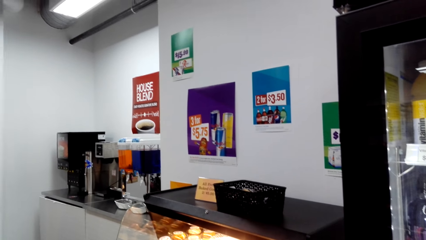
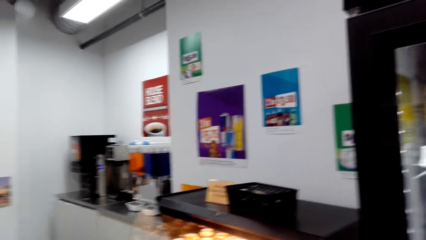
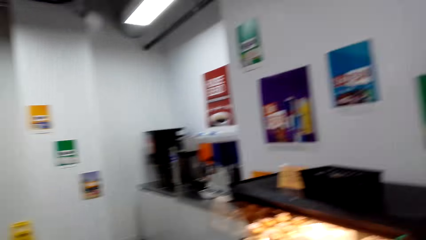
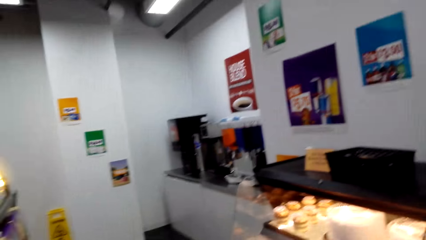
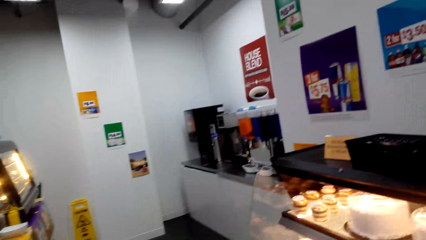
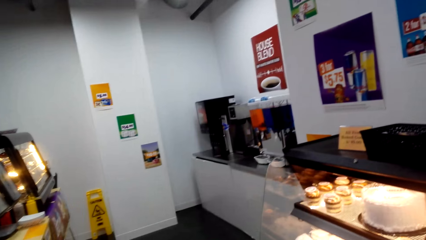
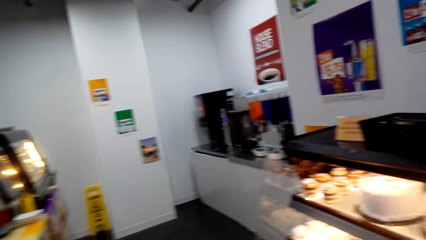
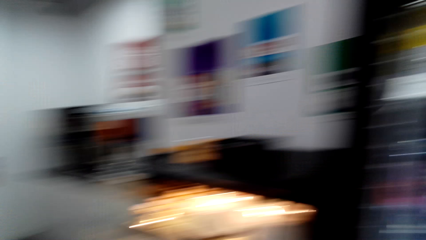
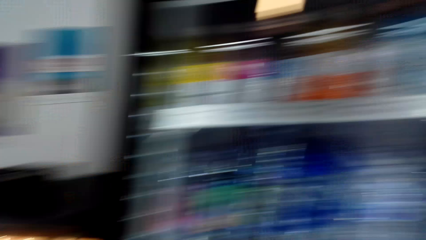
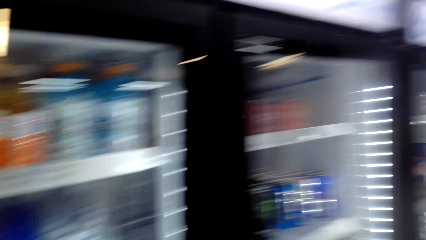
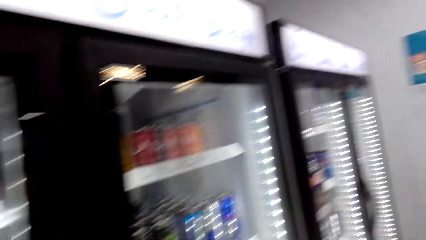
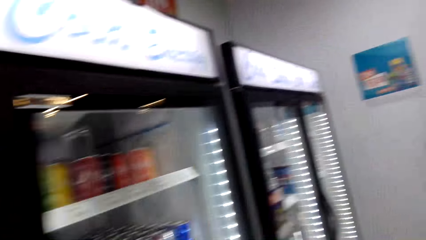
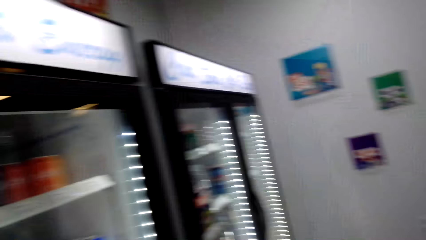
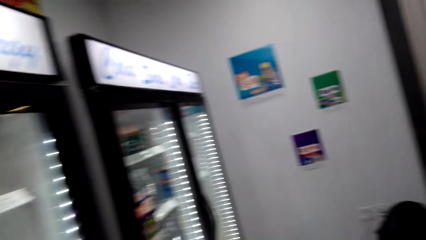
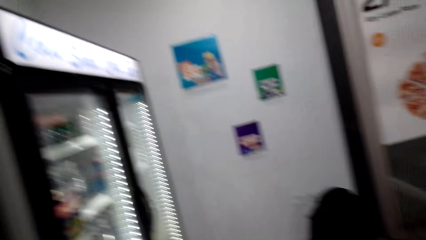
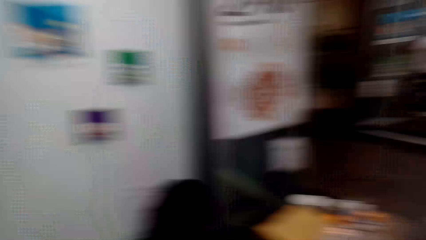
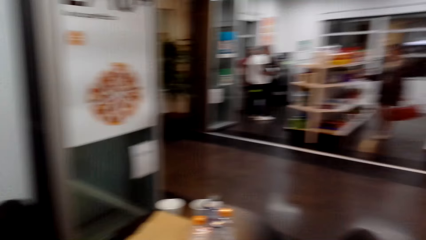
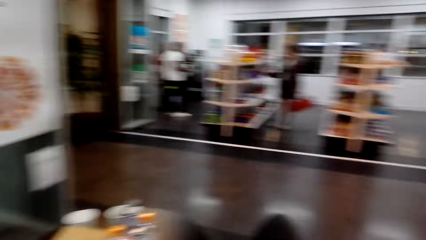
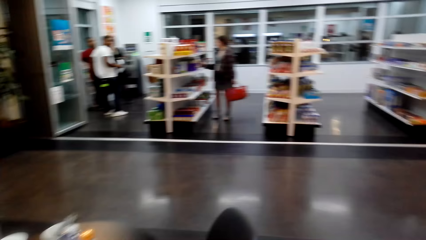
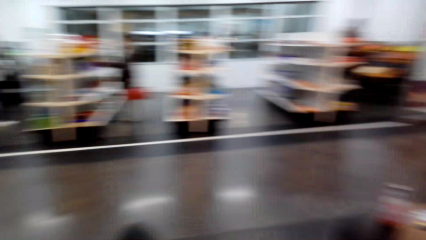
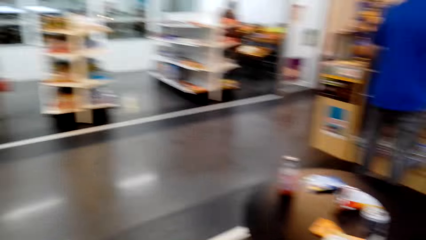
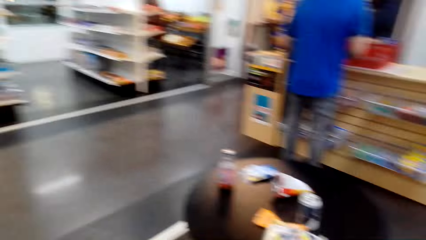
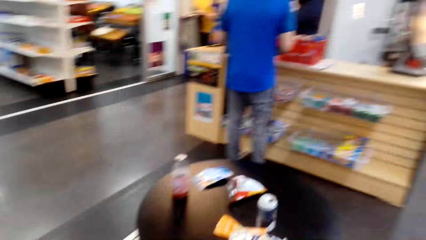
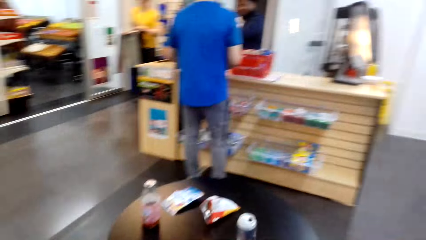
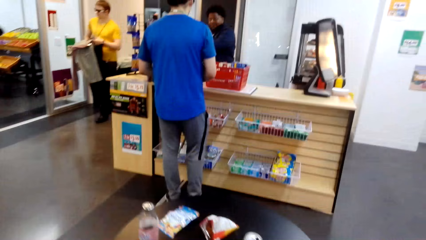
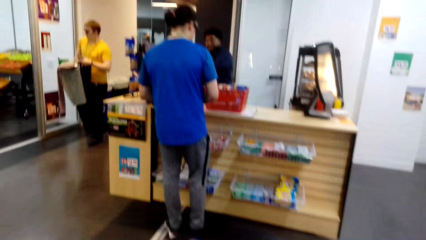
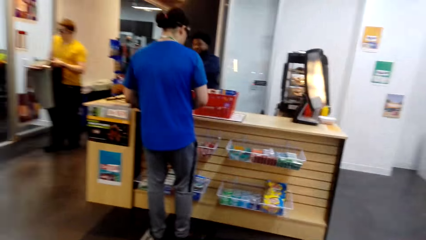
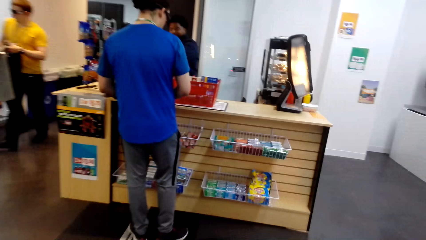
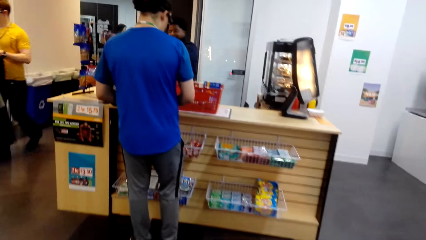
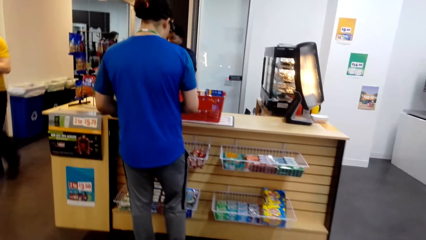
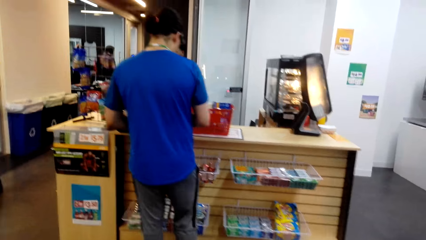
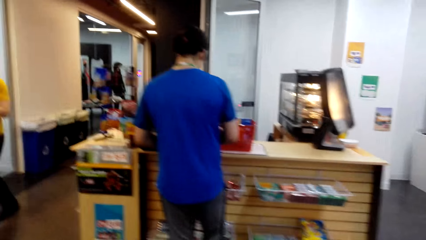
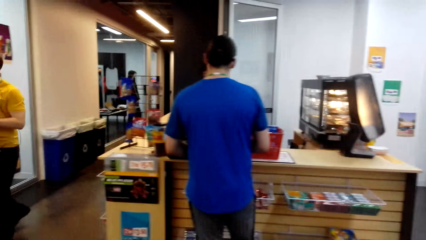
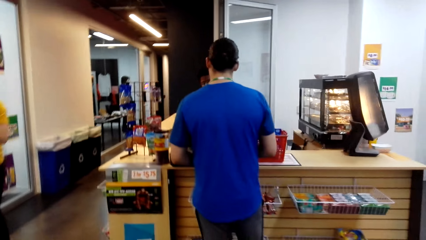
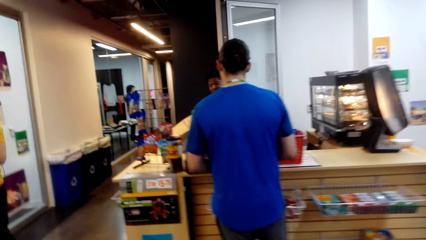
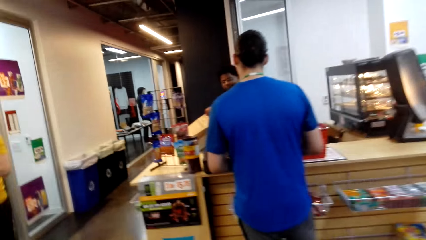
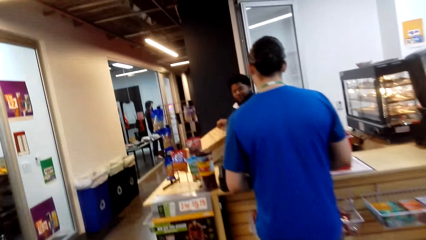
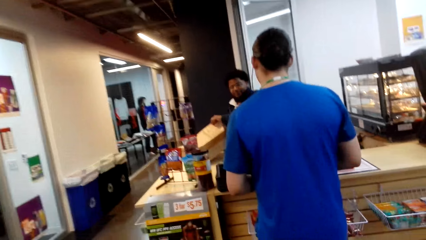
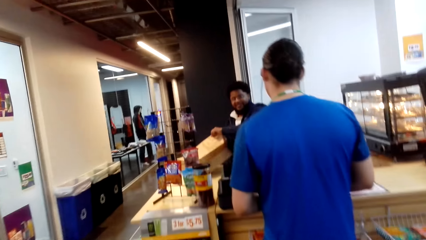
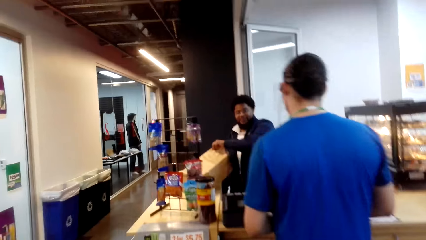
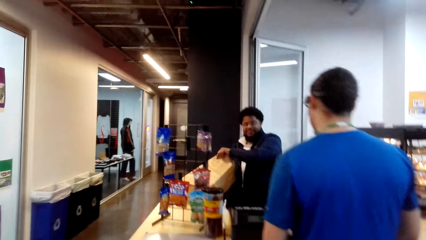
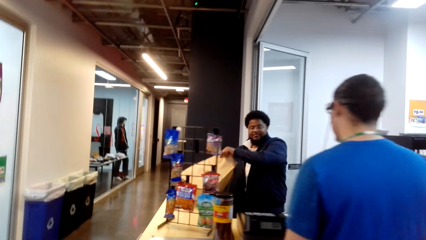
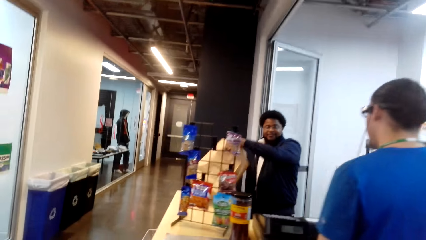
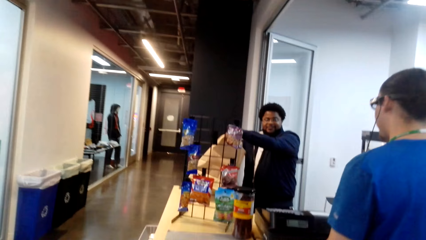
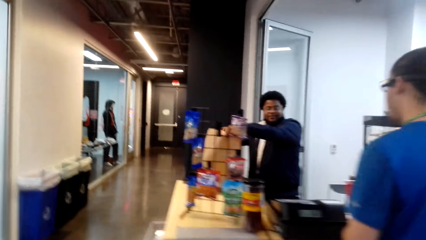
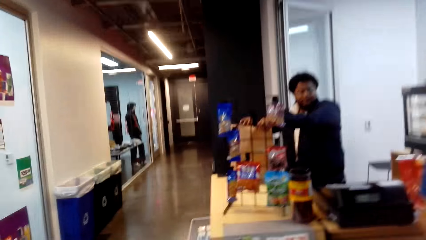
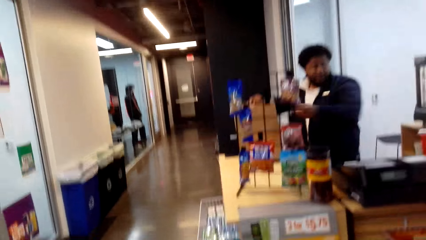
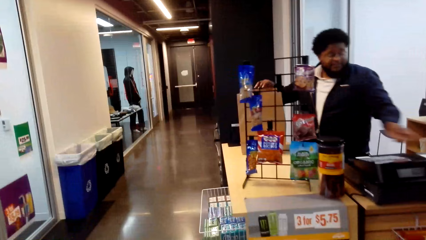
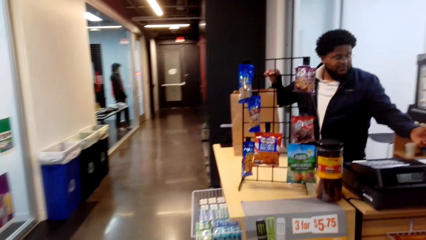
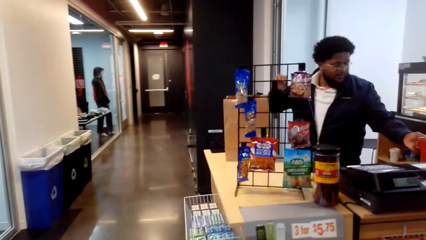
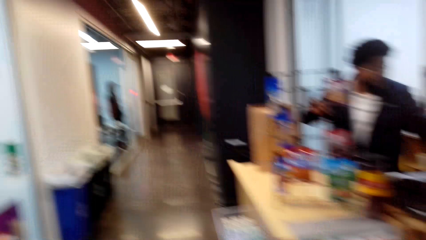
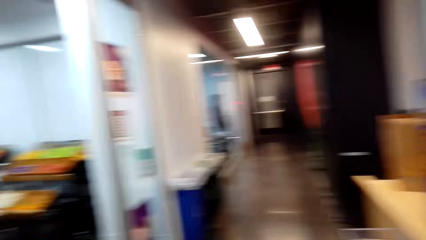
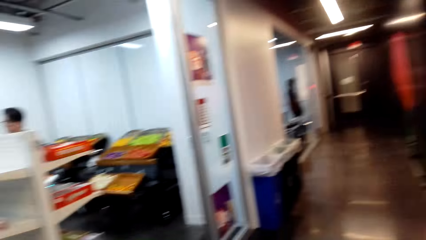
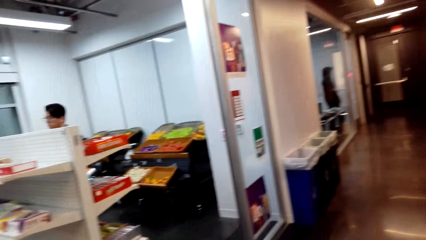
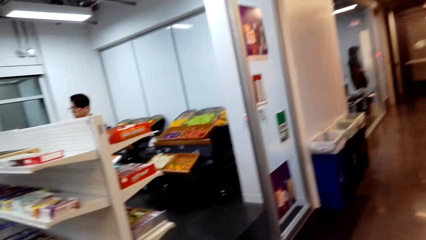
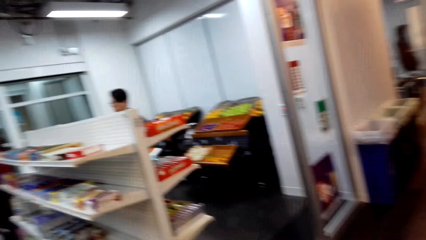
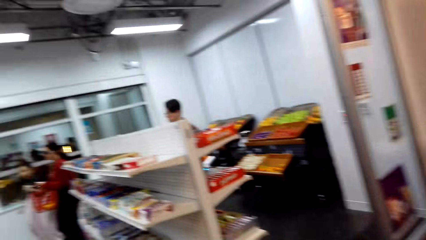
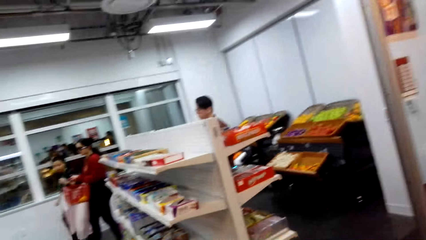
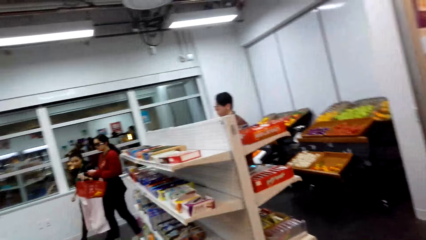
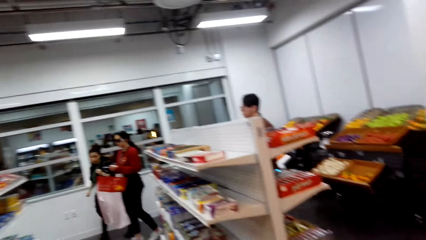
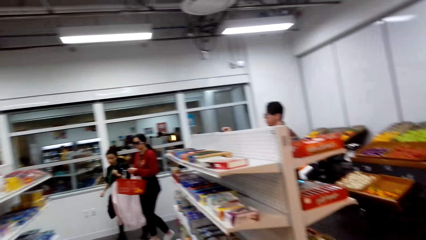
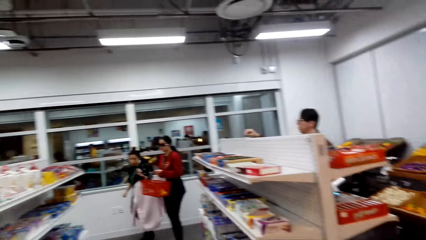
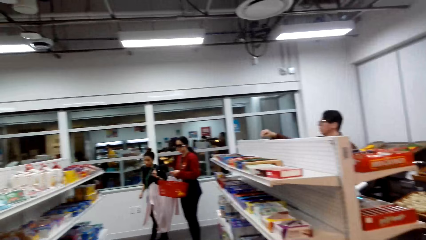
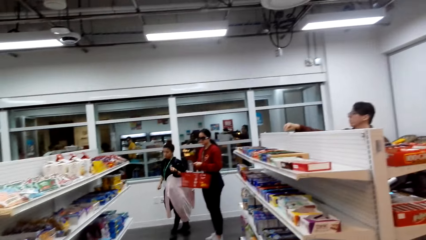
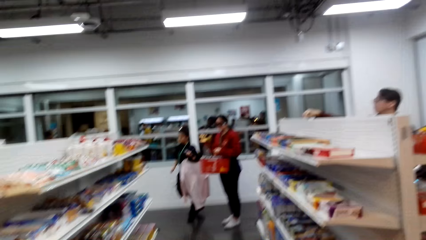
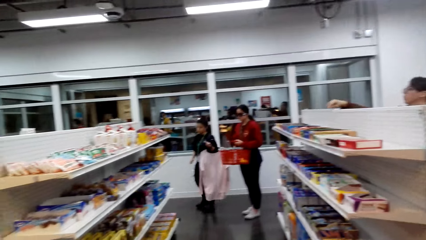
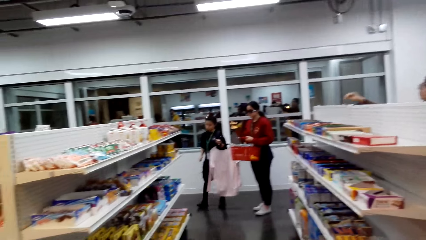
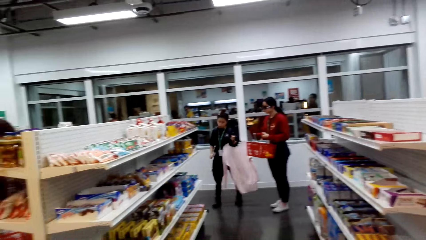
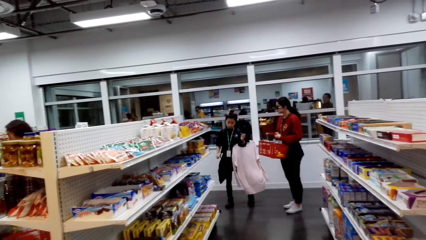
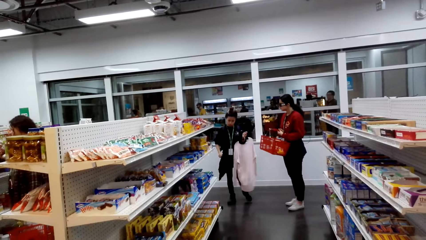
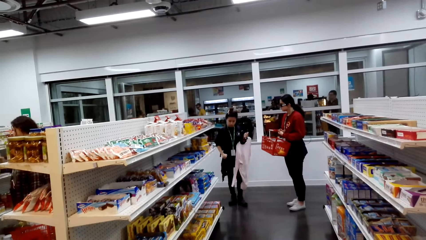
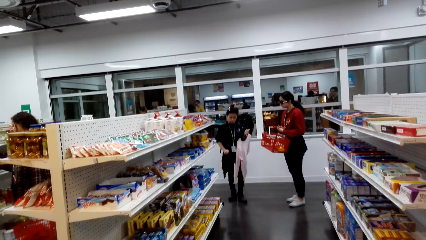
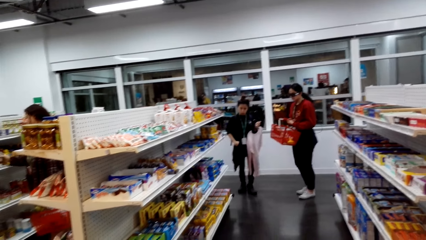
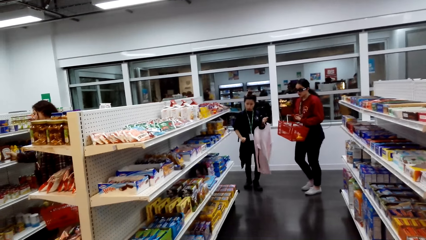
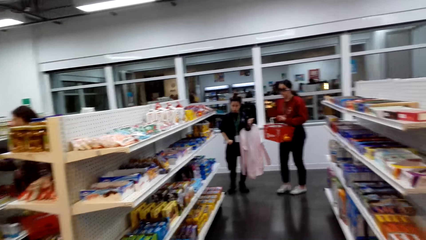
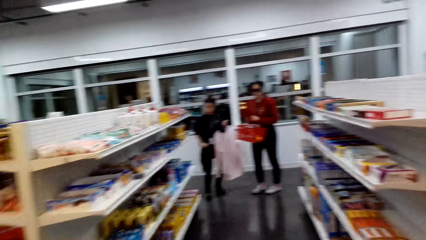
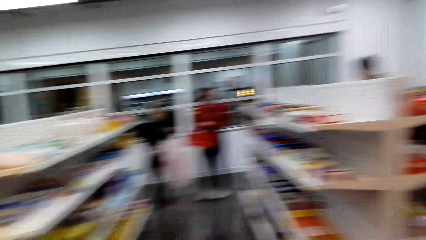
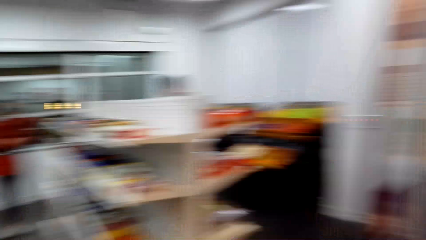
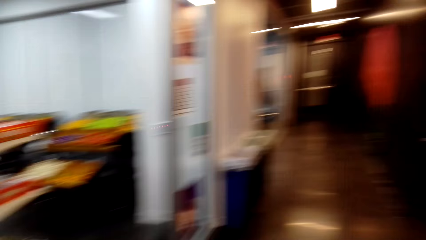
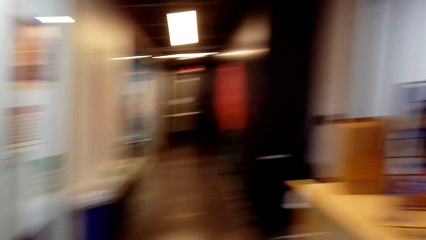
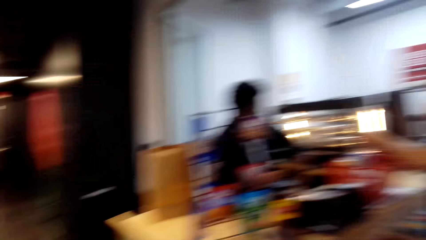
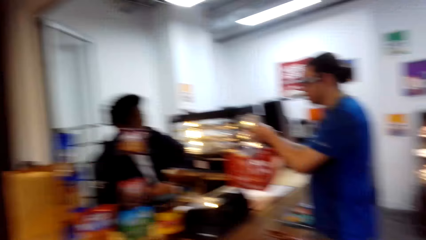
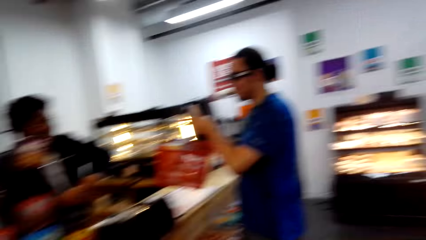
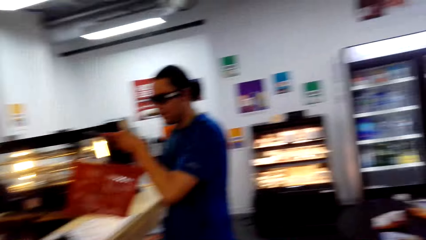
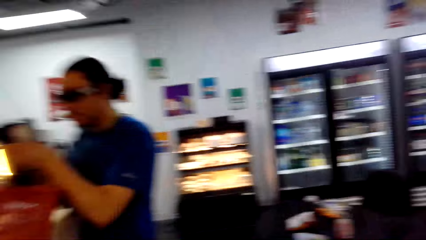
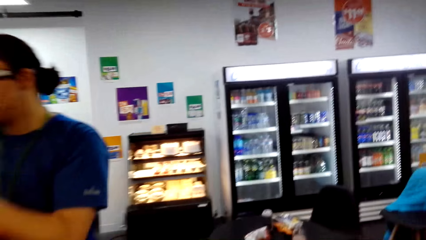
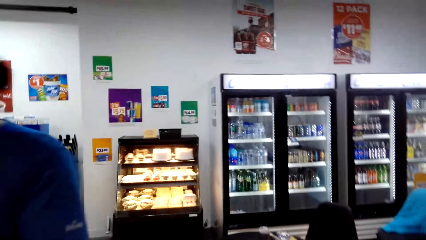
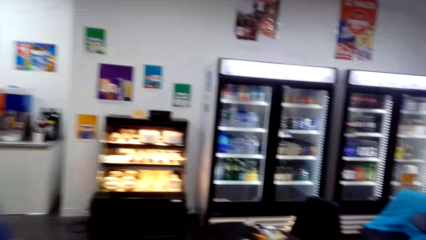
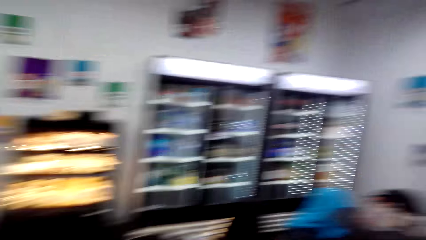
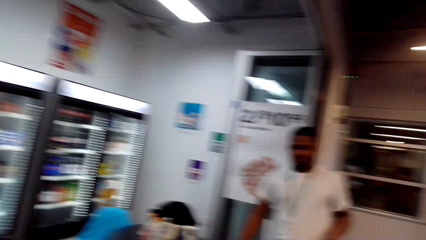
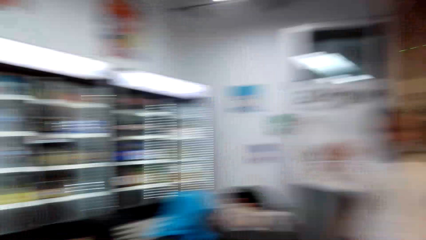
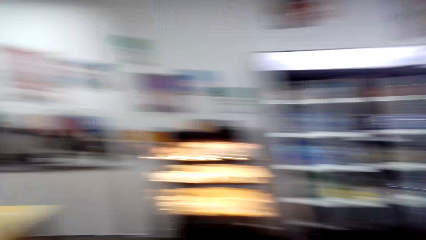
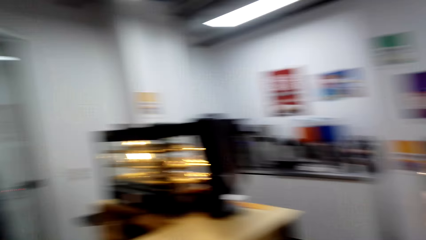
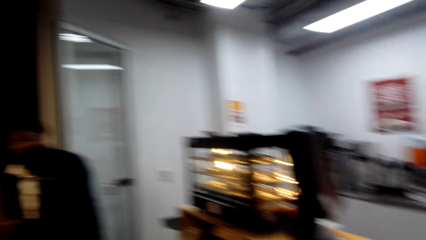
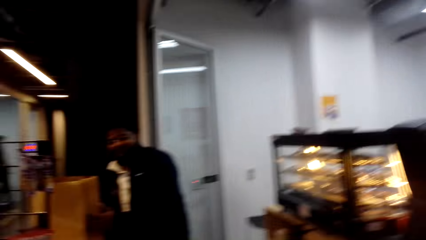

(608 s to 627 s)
The camera wearer walks in the supermarket. A man interacts with a cashier. The cashier opens a paper bag. The camera wearer looks around. They walk in the supermarket. The man picks up the shopping basket and walks in the supermarket.
